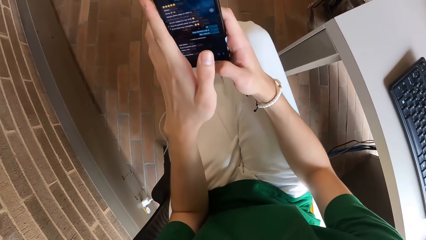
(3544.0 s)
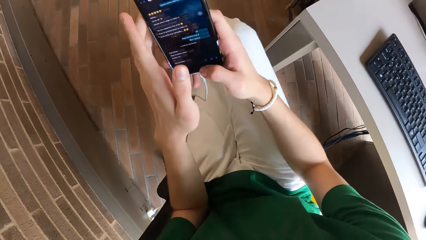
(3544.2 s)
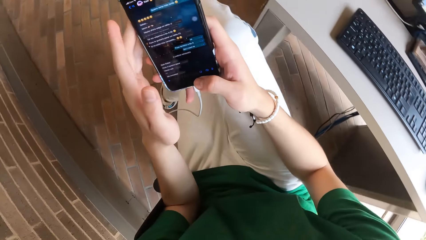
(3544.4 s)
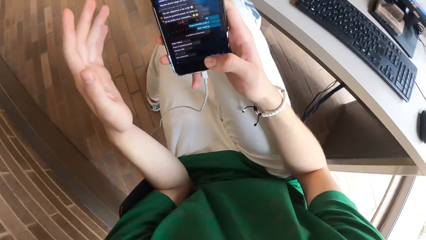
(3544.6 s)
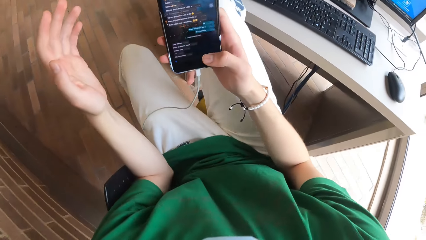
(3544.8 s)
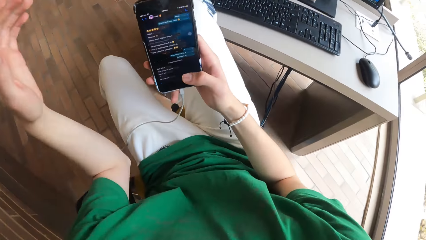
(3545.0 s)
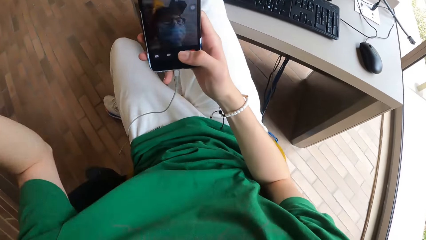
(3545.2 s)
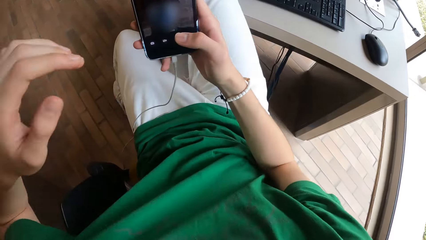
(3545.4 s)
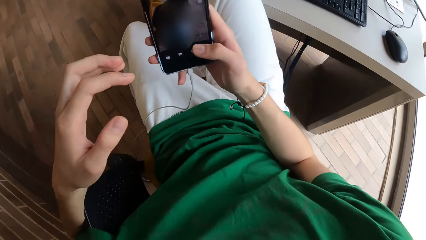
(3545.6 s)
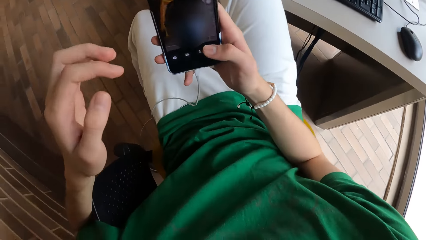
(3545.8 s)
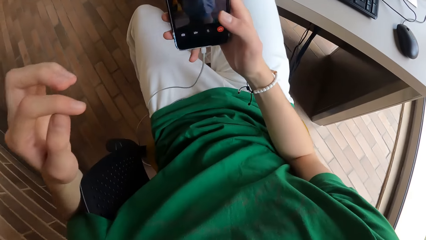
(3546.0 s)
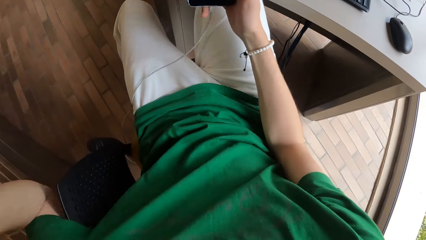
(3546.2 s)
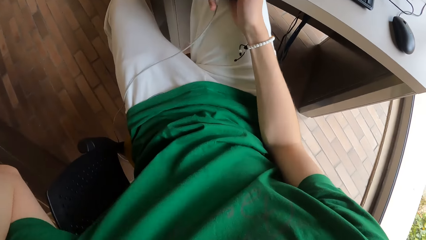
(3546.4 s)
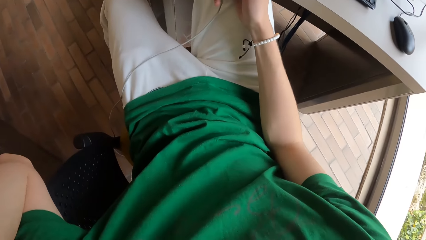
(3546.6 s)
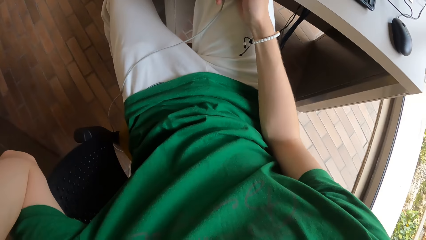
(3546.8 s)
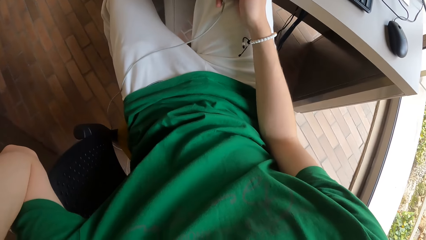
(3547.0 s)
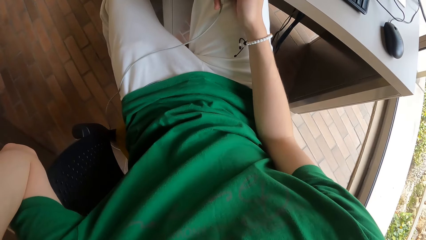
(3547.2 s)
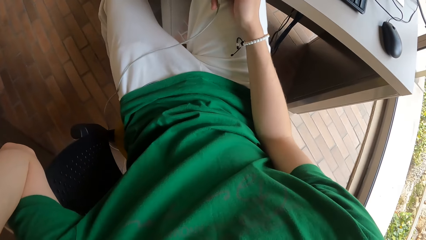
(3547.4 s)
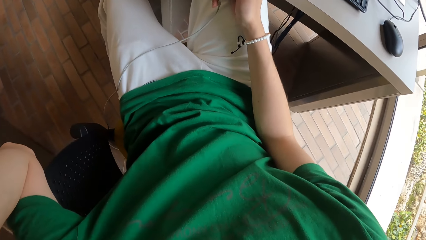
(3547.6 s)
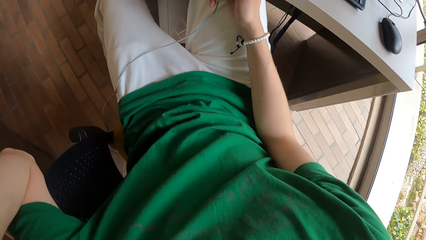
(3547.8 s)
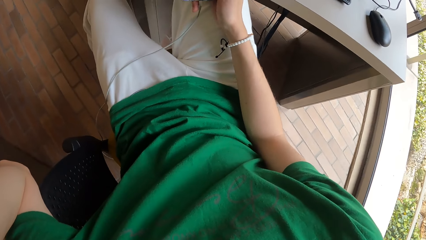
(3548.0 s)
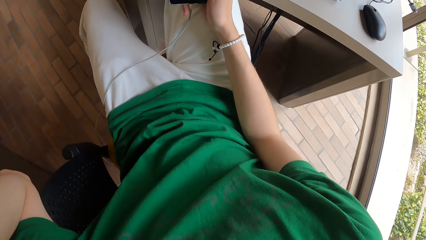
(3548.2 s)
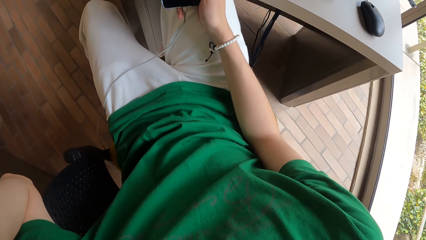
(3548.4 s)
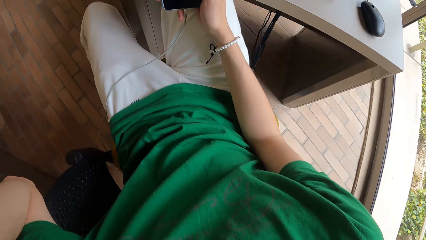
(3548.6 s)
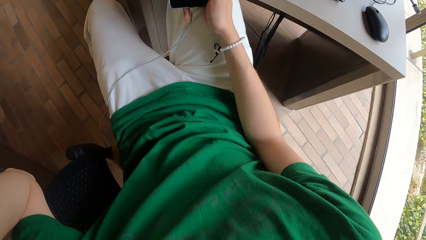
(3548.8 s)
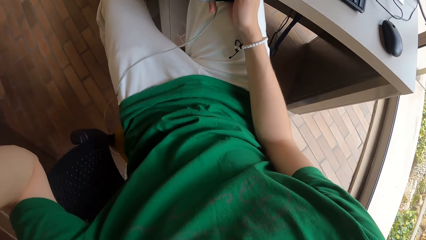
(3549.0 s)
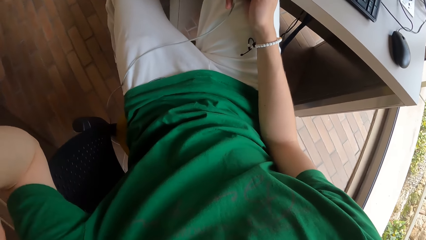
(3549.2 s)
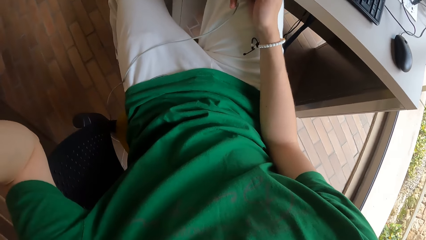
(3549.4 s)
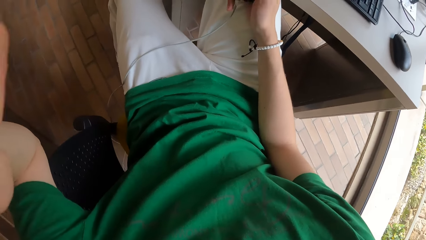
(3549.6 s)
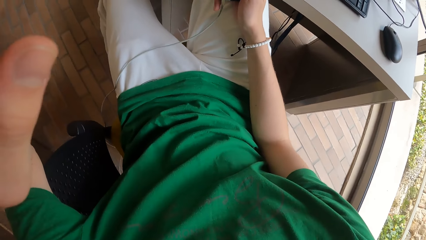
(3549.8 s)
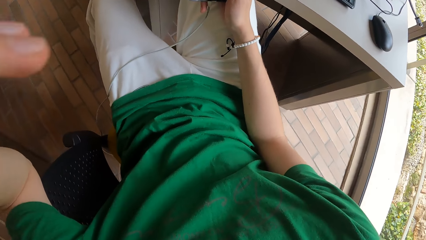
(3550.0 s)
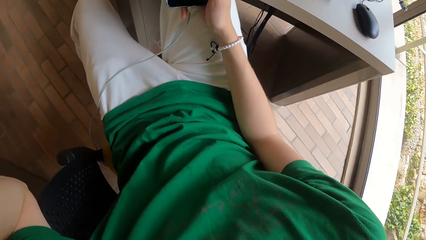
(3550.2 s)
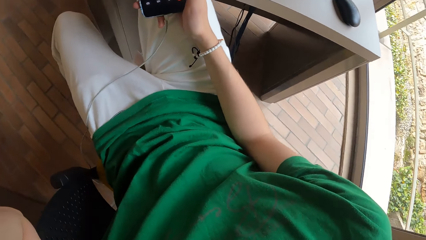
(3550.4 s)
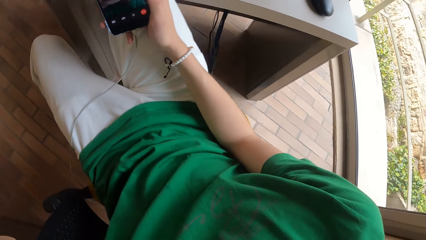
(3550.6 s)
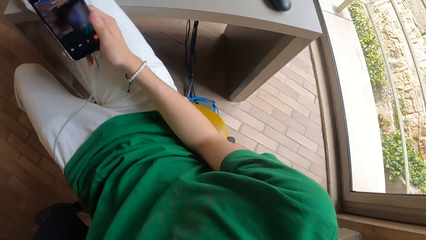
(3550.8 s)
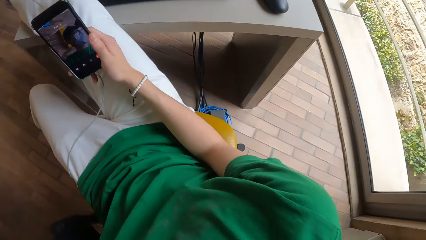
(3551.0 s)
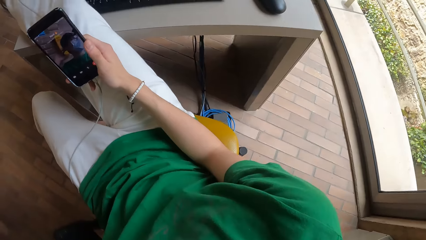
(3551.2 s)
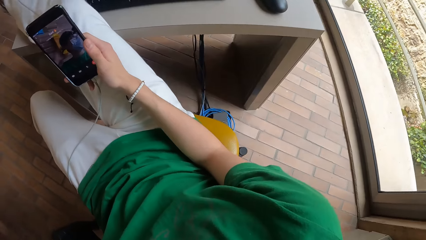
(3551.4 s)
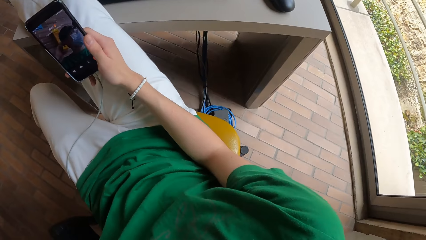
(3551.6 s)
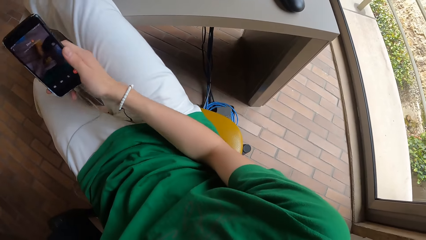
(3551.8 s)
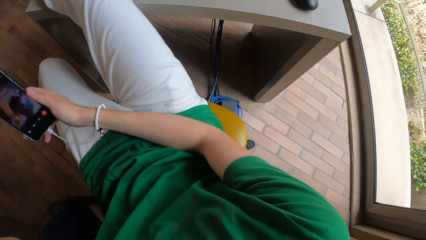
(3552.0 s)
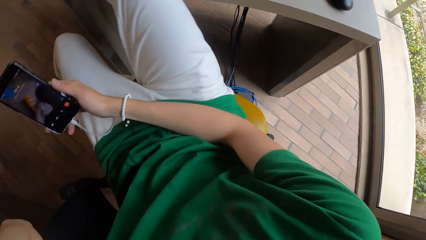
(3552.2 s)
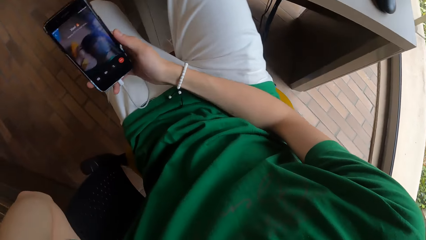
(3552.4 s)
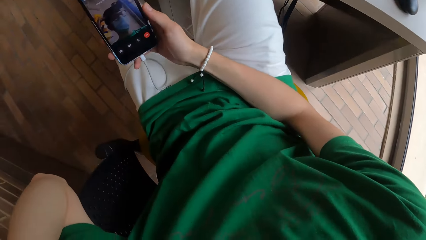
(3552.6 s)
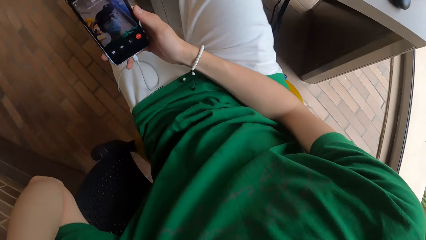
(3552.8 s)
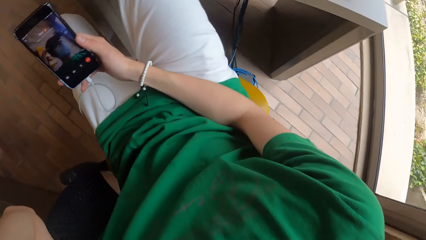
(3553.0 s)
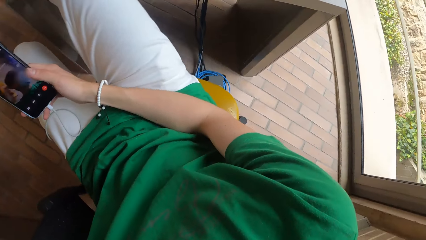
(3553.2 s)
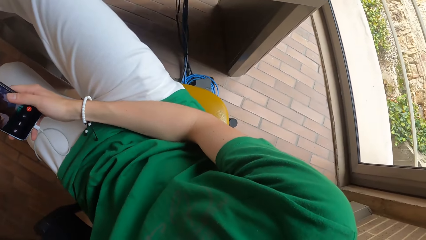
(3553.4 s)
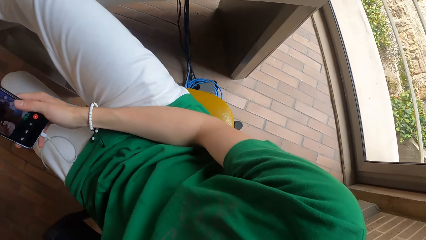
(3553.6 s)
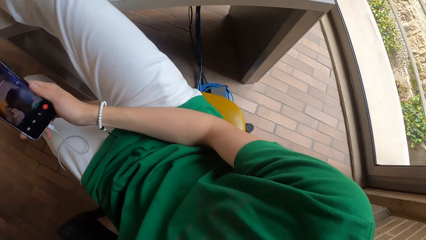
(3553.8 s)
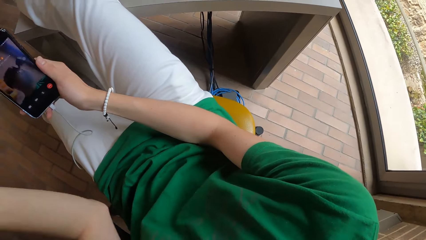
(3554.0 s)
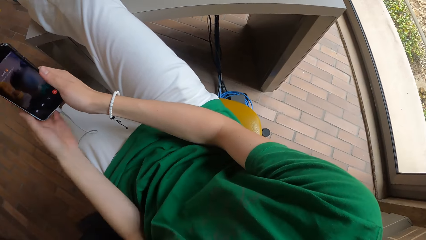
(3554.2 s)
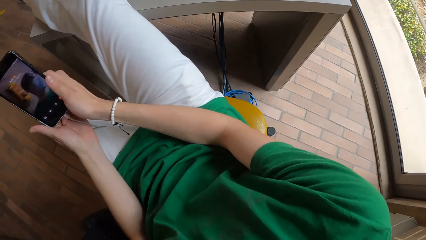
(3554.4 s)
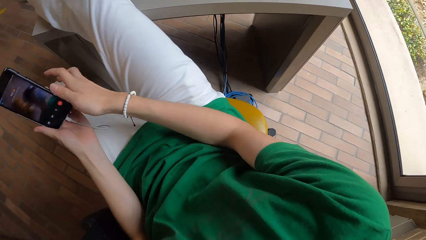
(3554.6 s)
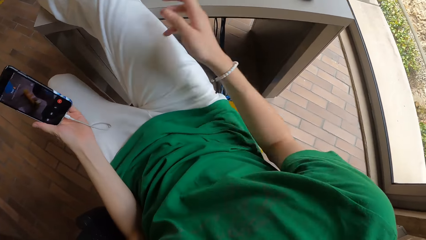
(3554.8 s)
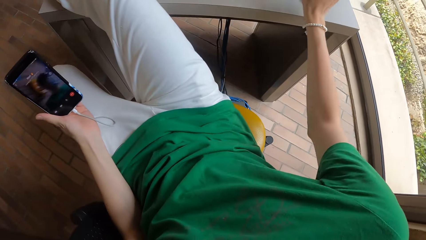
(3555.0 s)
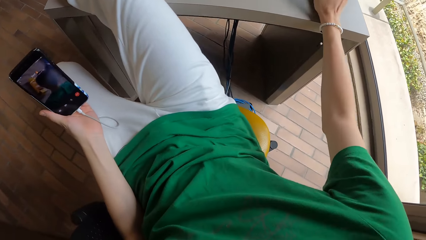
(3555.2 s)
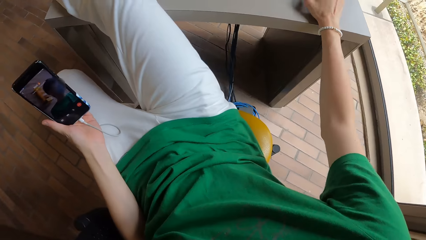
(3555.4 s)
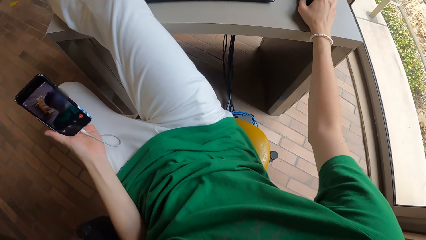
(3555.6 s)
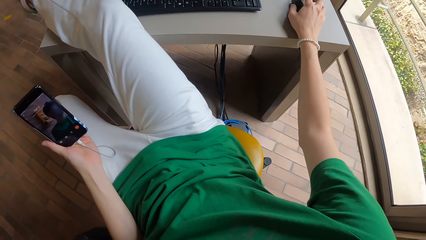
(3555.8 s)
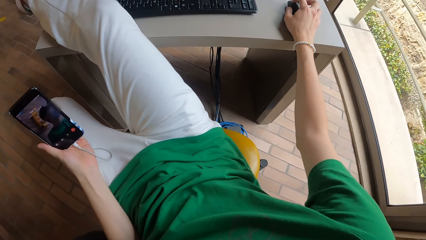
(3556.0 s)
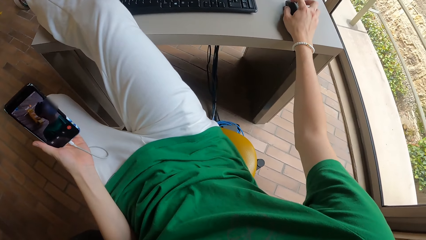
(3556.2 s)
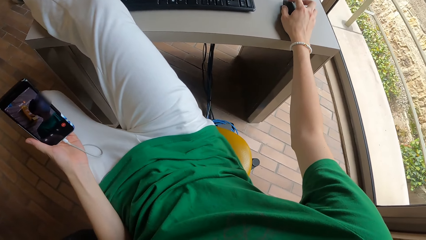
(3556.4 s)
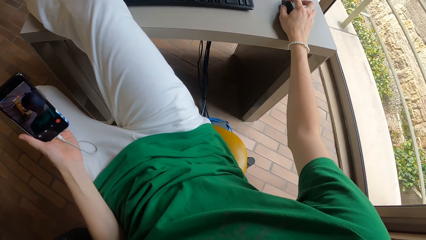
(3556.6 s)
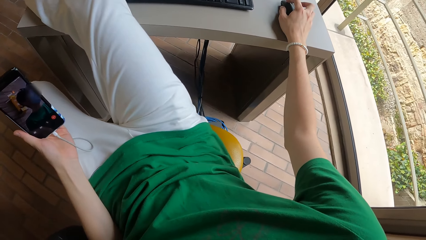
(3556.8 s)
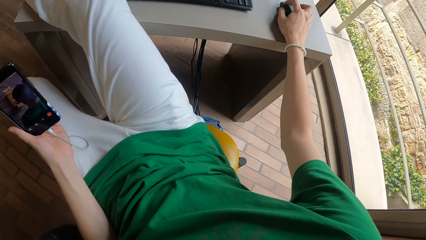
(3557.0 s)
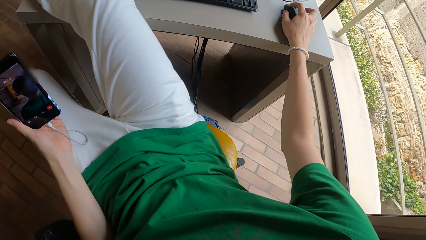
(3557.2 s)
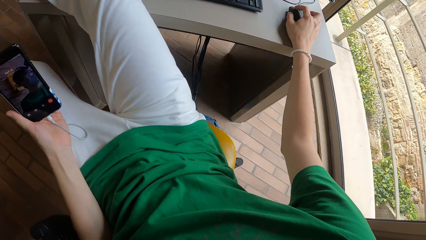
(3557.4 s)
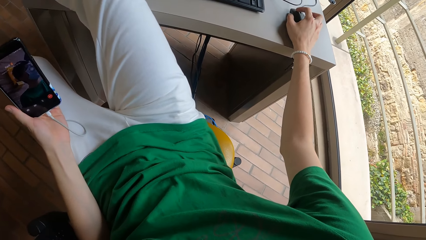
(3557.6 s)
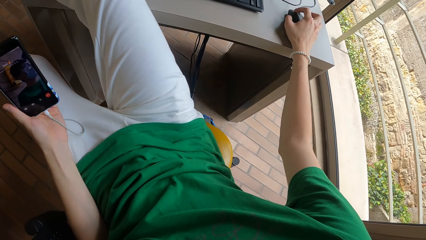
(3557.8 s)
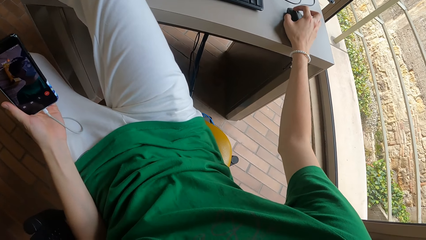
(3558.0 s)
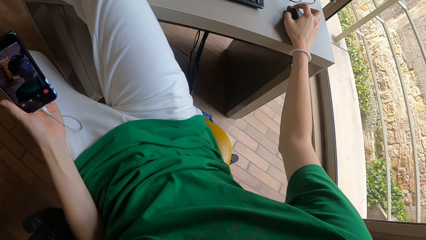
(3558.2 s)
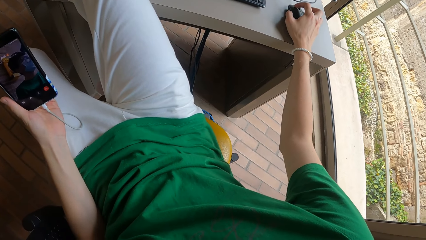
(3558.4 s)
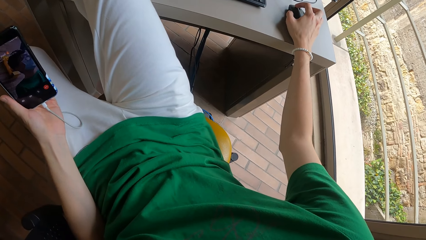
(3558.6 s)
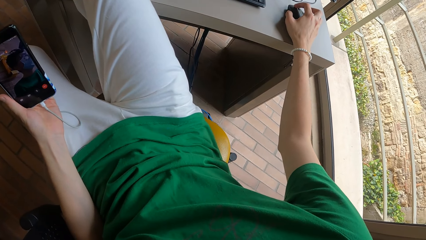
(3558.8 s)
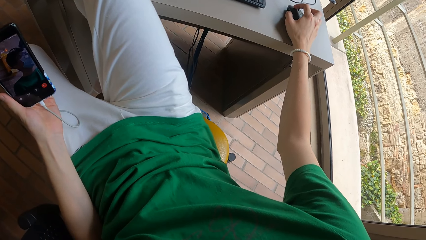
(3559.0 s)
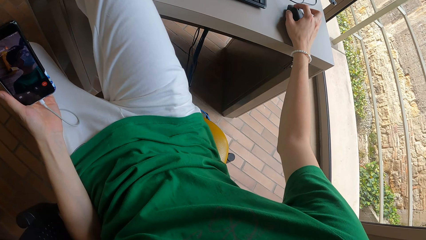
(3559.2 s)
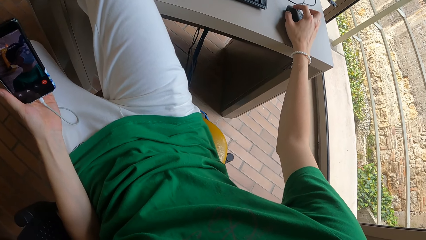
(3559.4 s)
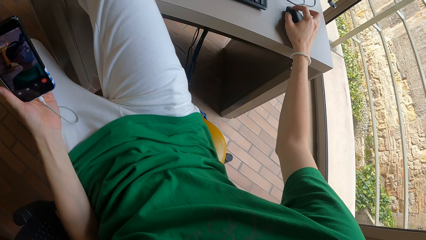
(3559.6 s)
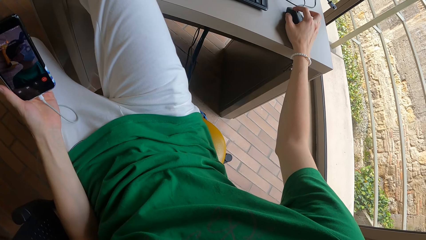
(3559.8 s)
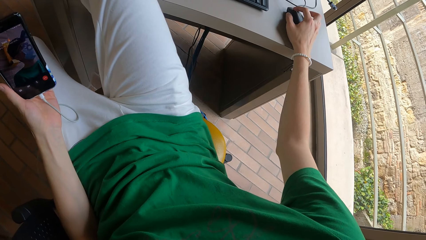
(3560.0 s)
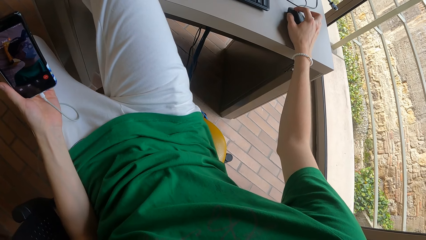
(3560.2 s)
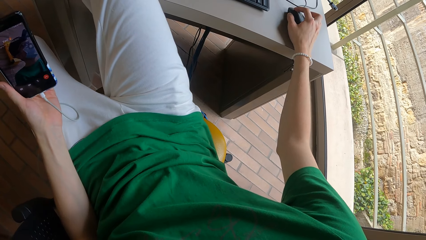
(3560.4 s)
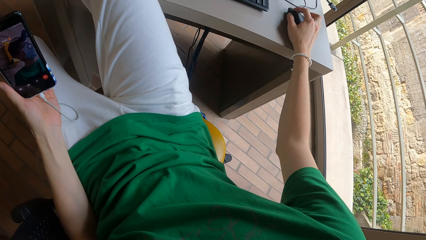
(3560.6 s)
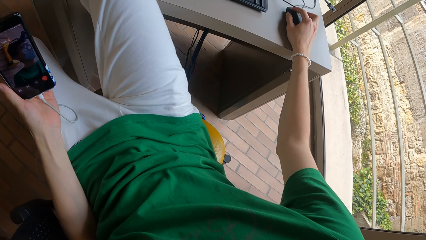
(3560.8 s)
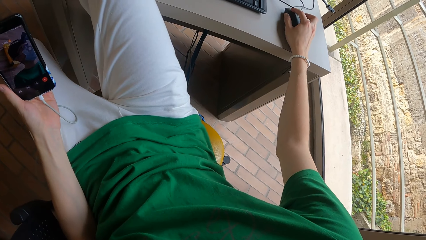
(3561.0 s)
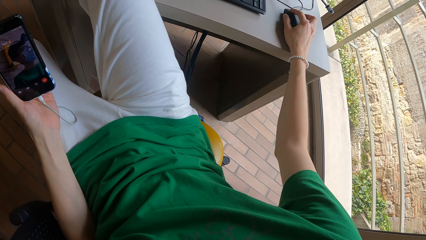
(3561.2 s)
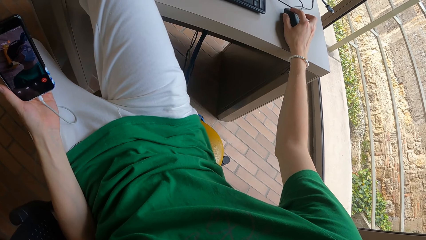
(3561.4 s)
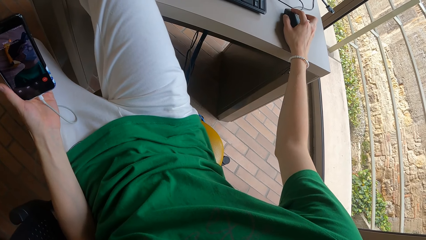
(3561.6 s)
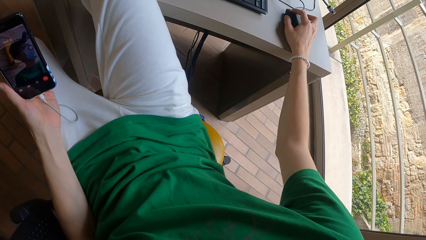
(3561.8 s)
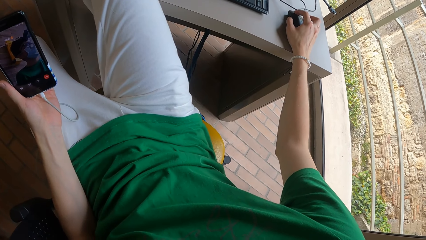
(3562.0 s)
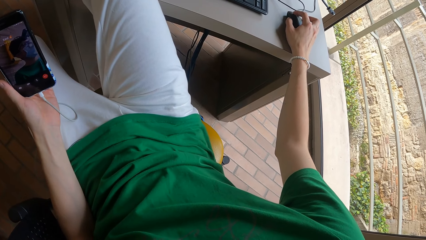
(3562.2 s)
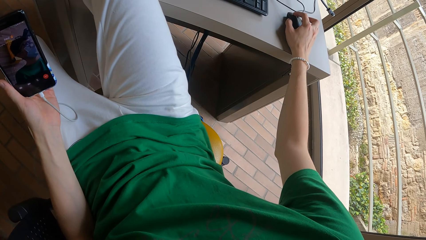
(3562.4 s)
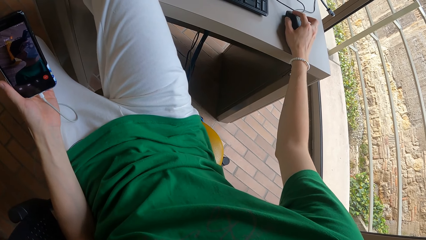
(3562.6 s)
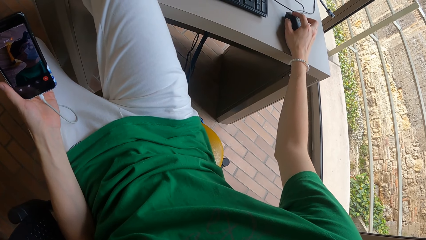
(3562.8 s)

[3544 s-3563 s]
The camera wearer moves their hand. They hold their right hand to their head. They dial a man on video call. They pass the phone from their right hand to their left hand. They operate a mouse on a work desk with their right hand. They touch the mouse. They operate the computer.
